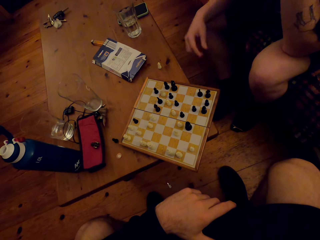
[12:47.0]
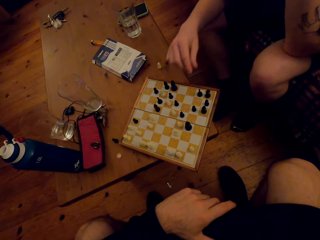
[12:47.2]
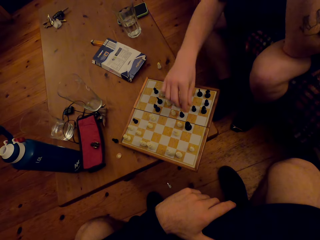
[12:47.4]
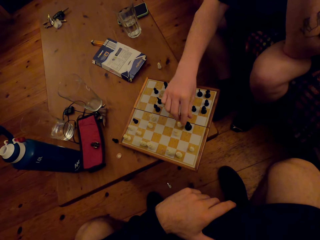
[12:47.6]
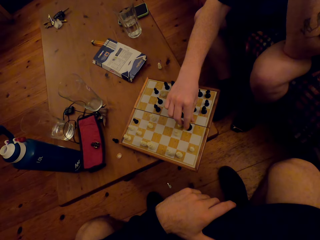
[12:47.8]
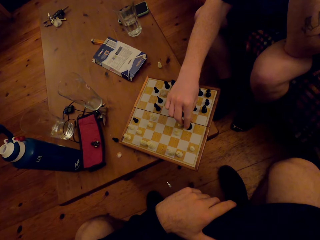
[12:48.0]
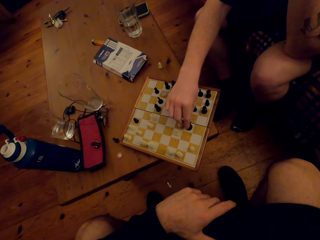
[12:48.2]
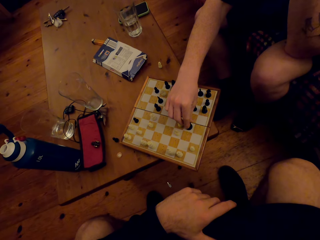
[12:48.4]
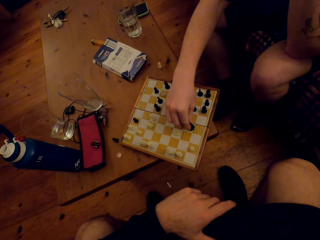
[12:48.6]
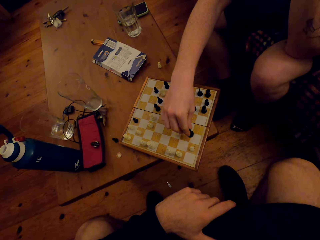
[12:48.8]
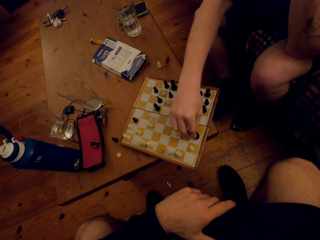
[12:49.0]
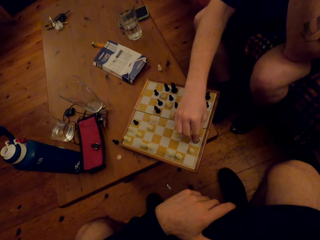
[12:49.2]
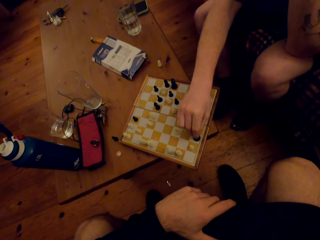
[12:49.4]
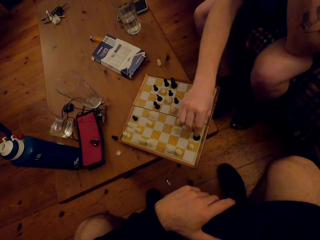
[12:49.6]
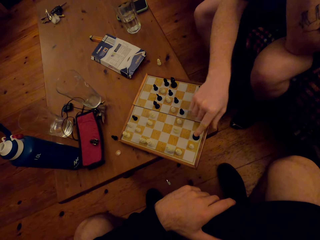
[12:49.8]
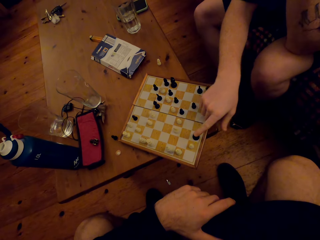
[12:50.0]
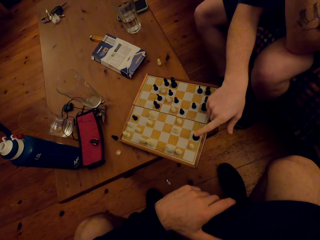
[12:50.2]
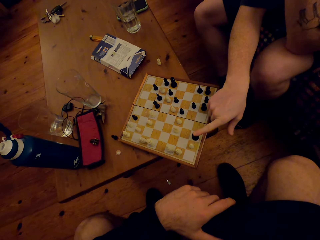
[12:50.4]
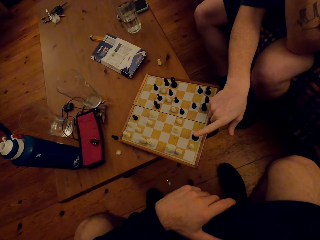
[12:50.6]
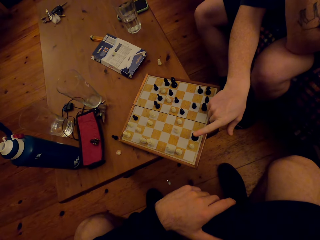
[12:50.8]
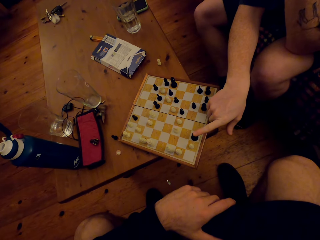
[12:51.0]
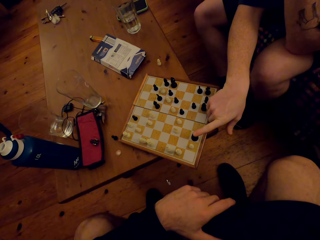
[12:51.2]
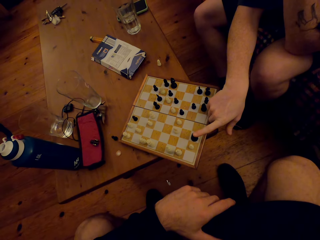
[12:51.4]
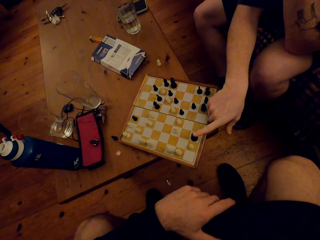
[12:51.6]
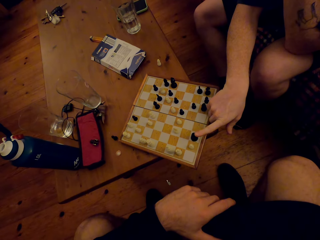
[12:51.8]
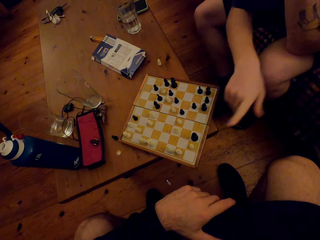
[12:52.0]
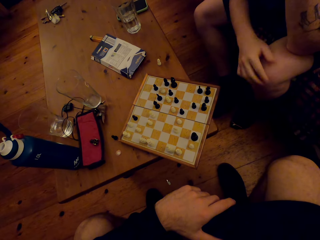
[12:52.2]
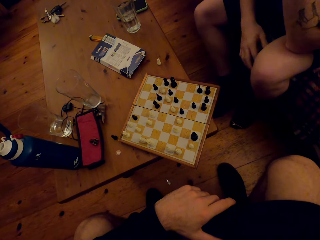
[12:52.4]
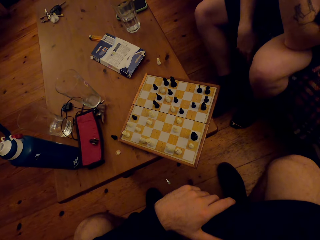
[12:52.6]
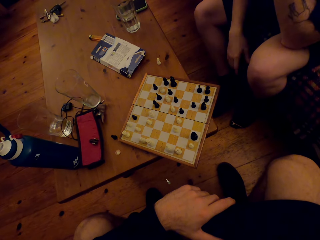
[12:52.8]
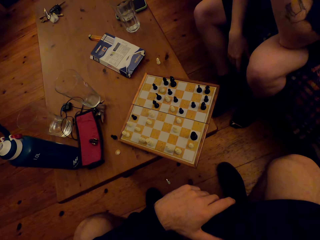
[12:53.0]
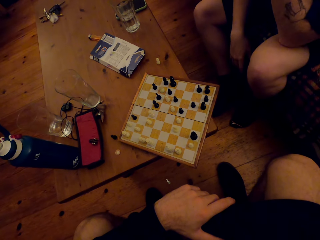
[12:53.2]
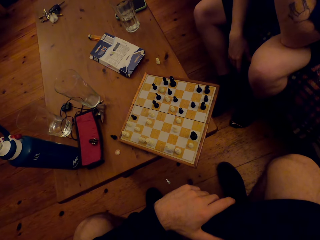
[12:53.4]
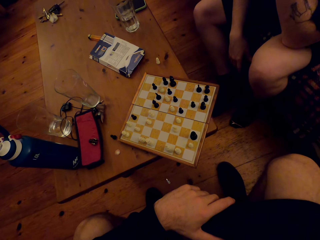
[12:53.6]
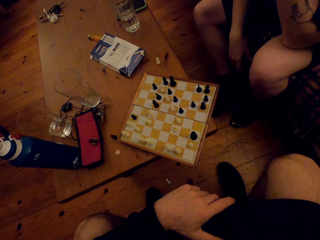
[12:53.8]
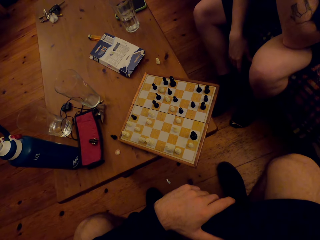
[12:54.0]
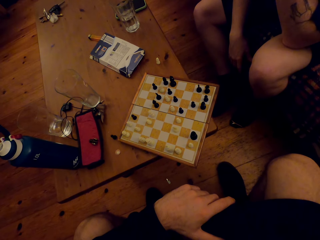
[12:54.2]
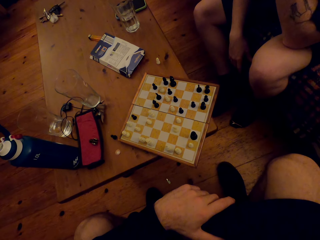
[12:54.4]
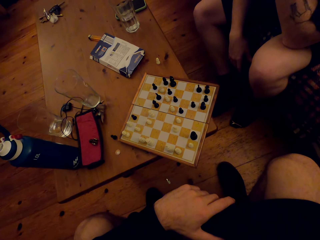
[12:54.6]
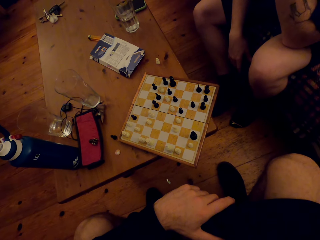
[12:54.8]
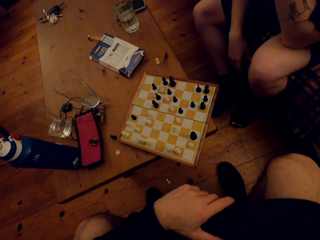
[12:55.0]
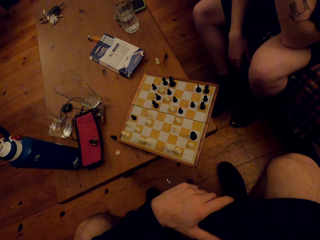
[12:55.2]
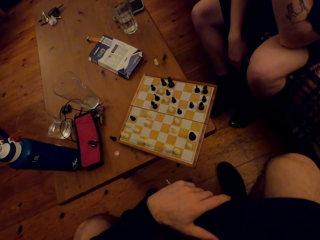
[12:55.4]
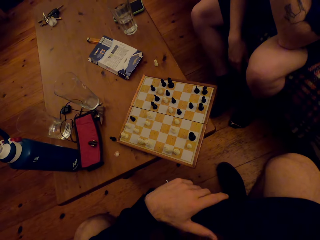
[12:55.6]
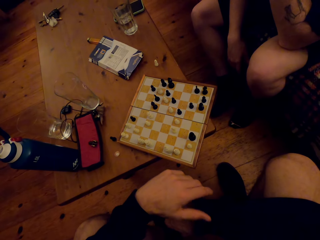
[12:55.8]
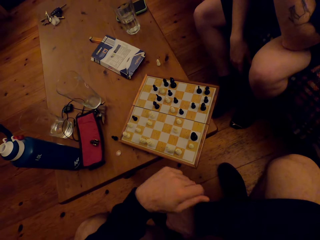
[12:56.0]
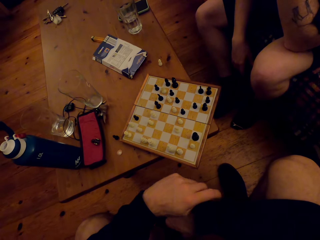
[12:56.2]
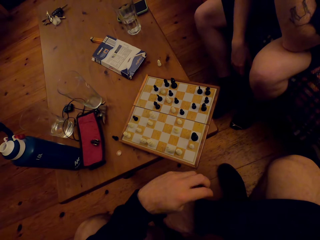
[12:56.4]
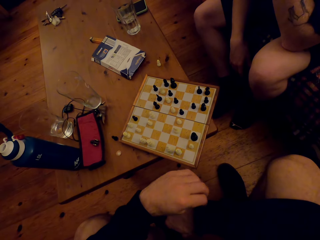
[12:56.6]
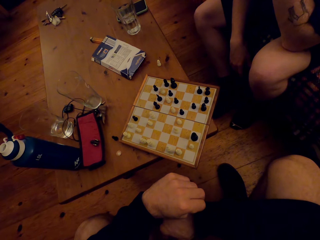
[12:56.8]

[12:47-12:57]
The camera wearer plays the chess game. A man moves a pawn. The camera wearer looks at the chess game. The man looks at the chess game.

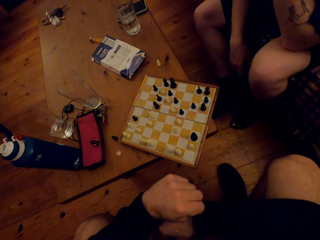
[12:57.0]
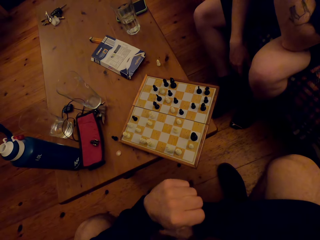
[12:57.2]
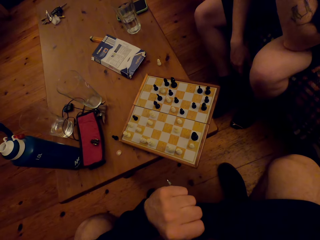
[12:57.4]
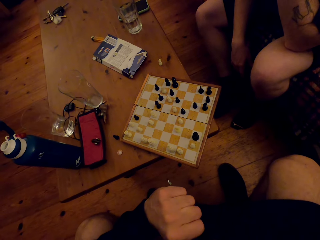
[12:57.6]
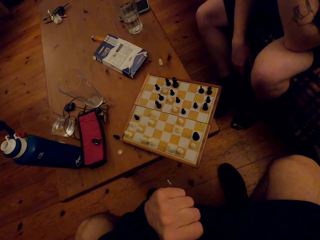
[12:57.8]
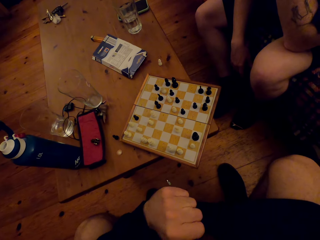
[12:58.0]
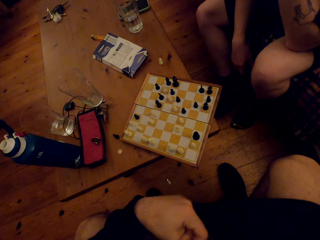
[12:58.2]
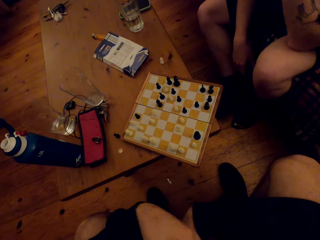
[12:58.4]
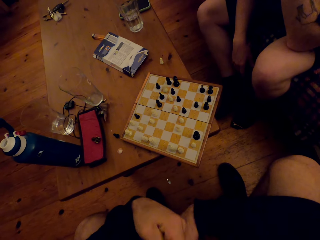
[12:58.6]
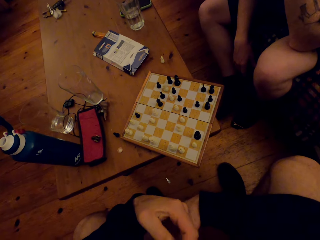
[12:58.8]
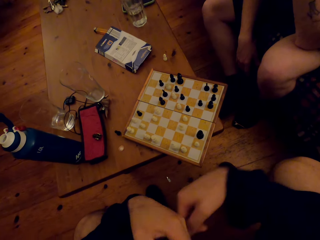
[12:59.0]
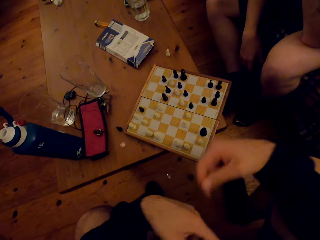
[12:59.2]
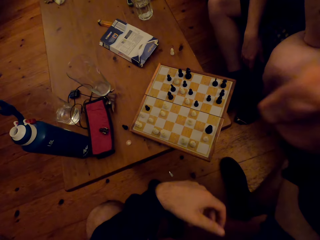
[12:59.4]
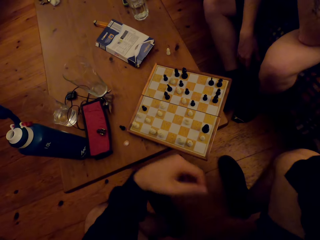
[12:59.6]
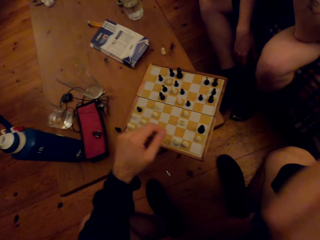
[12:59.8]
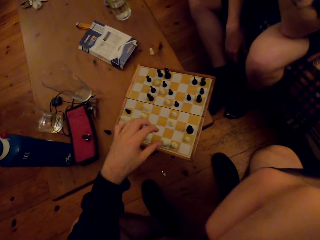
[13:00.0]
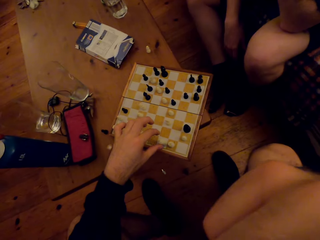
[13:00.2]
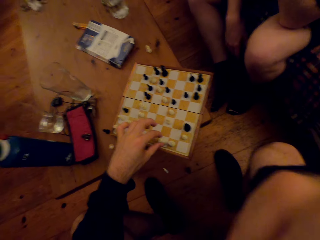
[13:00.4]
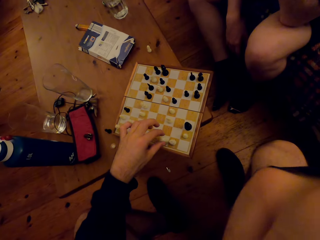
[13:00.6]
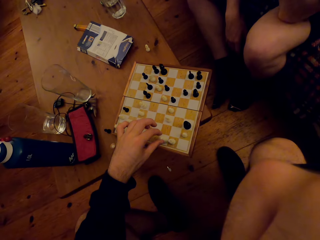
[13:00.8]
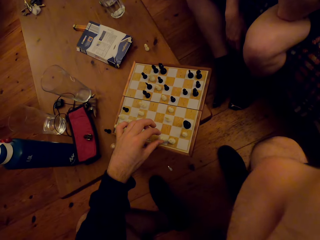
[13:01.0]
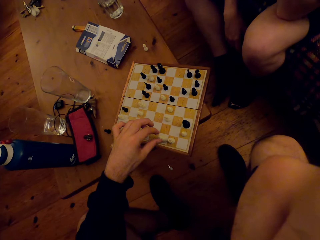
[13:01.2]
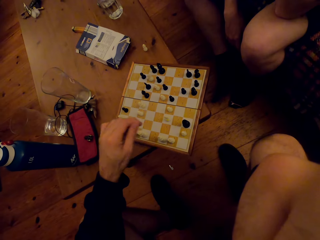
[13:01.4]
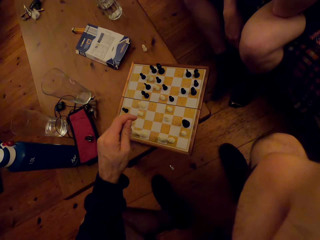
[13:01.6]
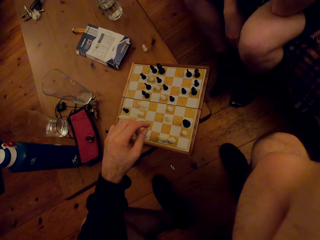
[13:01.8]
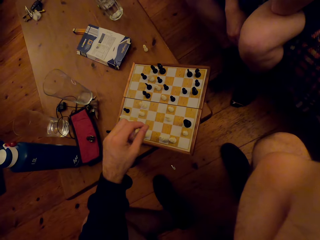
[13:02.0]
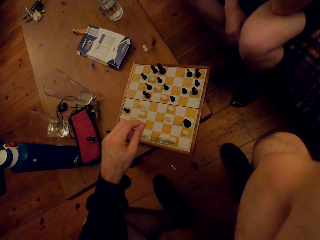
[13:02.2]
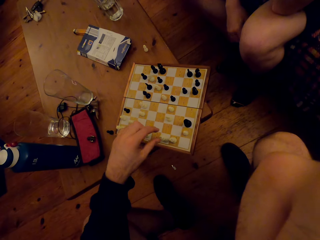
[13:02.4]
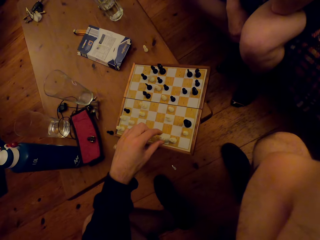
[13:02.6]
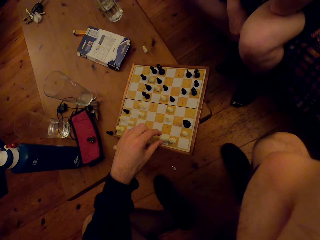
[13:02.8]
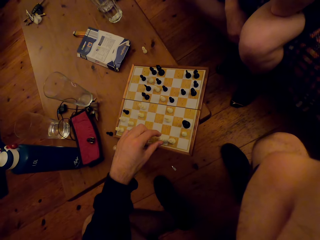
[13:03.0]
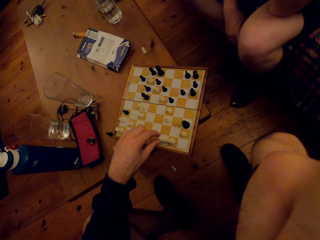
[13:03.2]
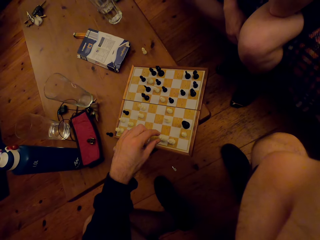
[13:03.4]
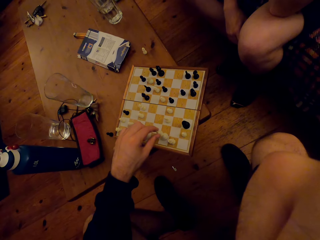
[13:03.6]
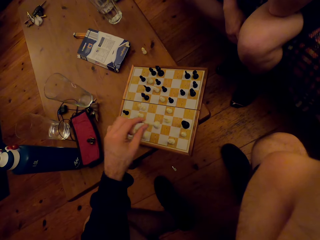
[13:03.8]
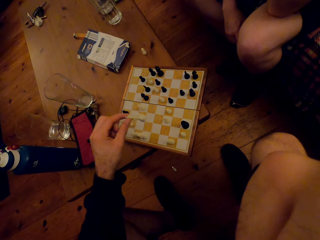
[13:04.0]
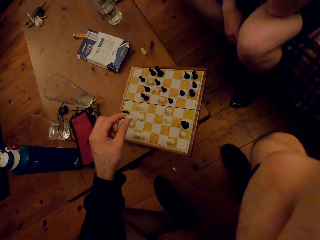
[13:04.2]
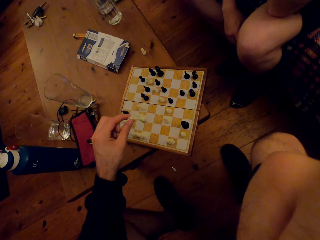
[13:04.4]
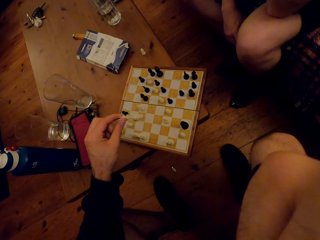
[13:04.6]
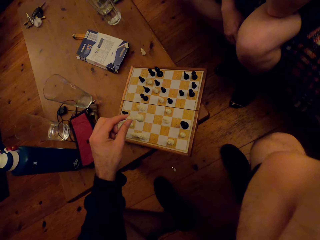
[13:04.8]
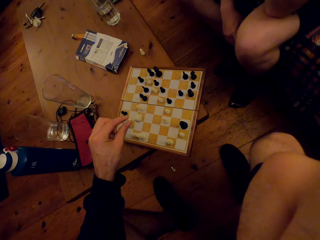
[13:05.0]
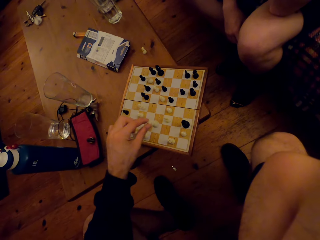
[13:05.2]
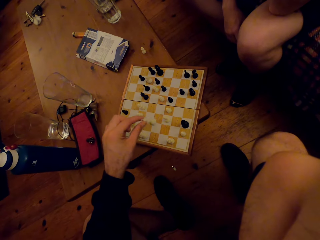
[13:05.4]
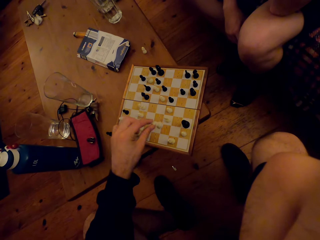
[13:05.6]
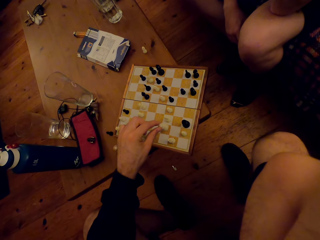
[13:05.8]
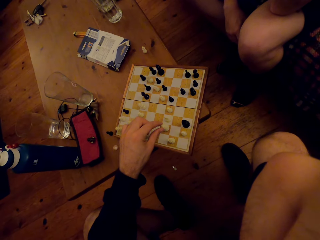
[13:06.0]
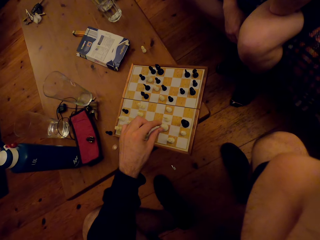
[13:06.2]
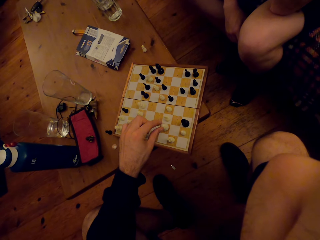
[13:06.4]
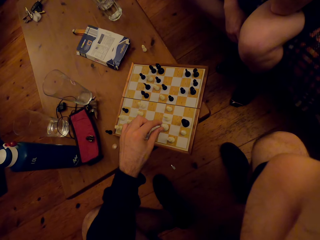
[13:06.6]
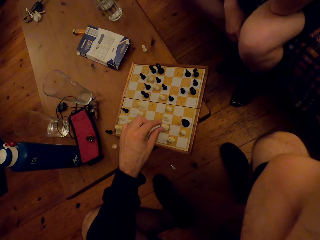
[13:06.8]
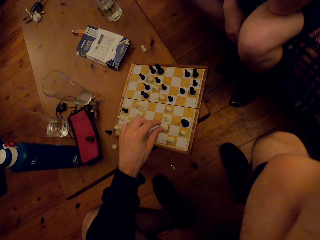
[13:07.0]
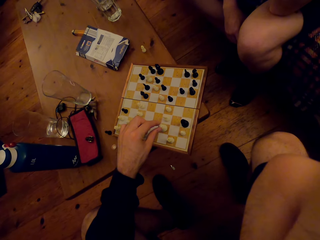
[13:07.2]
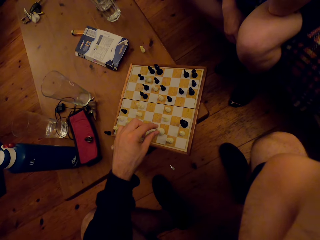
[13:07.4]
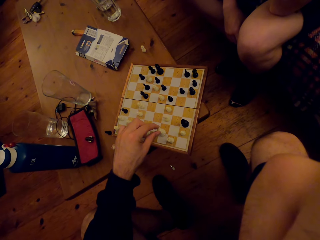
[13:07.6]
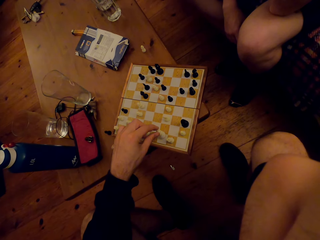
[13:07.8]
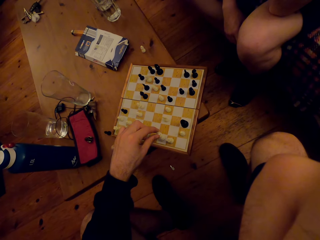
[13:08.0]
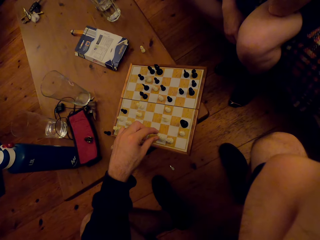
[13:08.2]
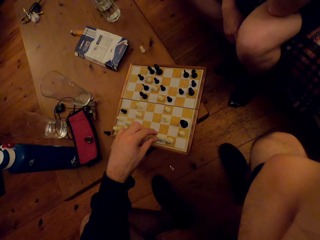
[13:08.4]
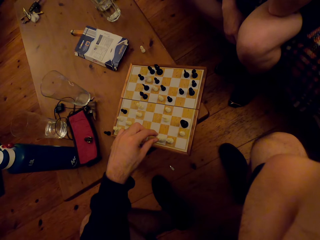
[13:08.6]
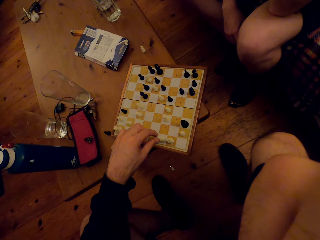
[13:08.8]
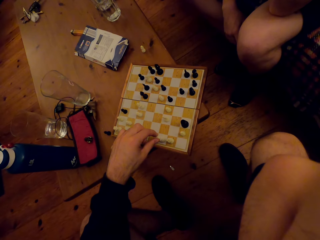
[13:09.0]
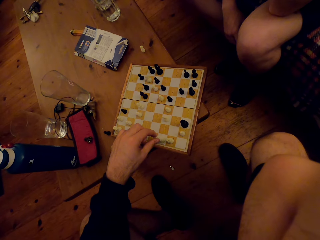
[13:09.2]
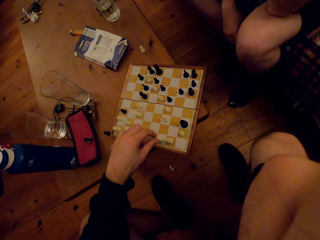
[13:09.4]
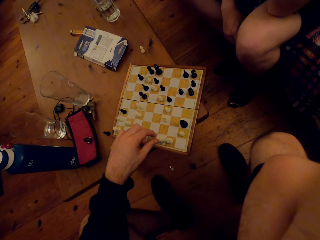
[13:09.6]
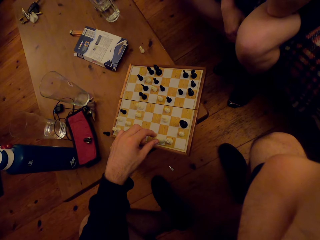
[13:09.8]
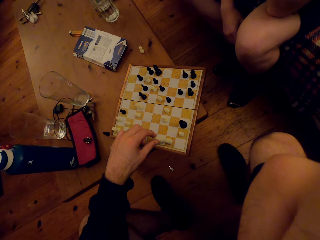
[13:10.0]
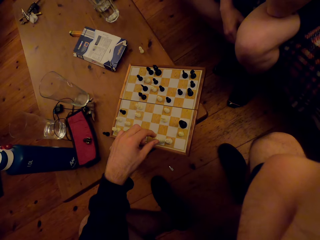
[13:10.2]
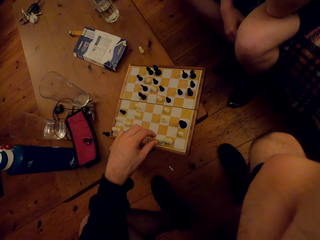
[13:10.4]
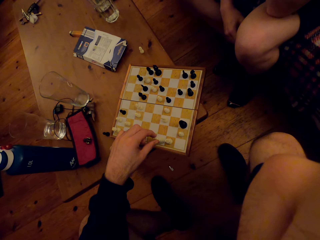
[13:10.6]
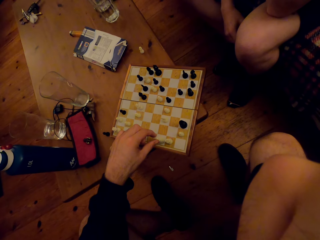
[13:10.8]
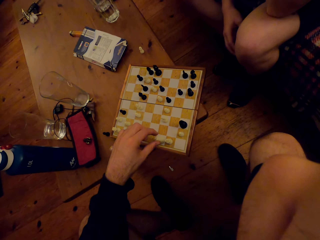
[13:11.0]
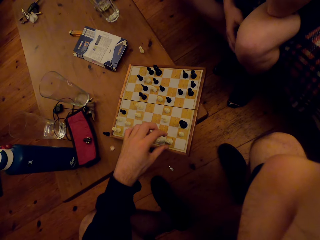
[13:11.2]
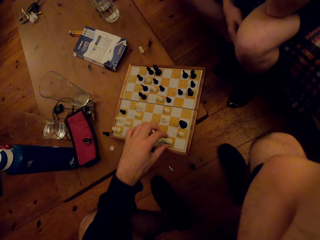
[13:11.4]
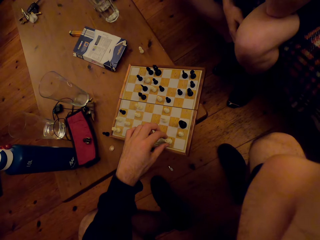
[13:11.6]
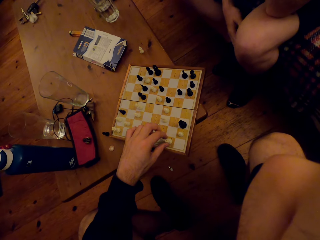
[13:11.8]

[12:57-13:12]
The camera wearer plays the chess game. They move a pawn.
